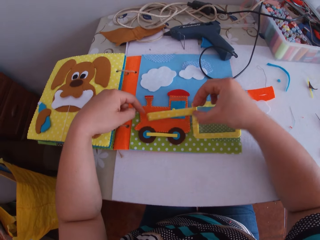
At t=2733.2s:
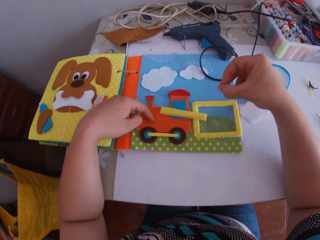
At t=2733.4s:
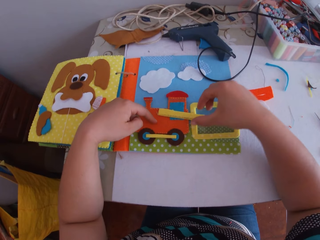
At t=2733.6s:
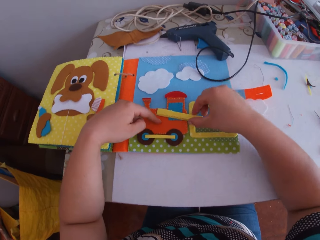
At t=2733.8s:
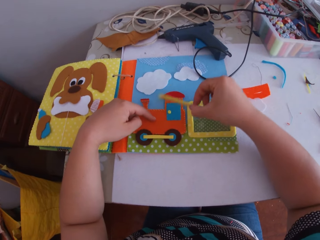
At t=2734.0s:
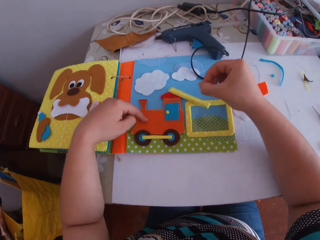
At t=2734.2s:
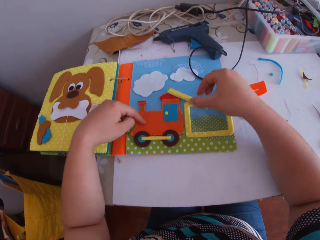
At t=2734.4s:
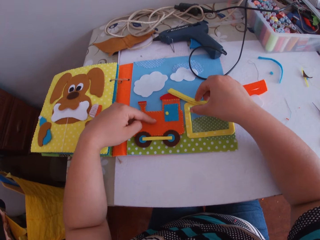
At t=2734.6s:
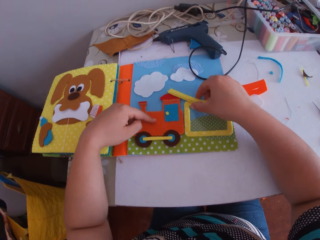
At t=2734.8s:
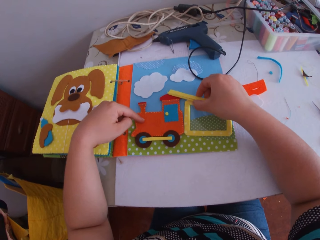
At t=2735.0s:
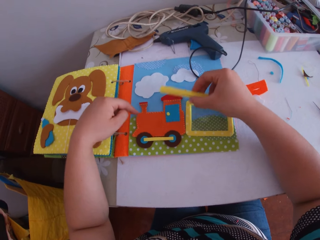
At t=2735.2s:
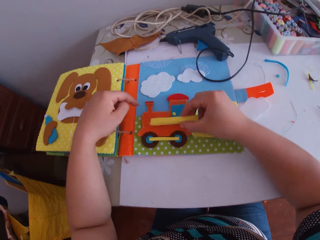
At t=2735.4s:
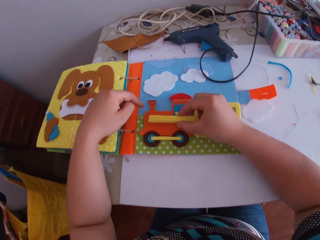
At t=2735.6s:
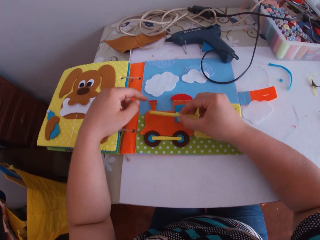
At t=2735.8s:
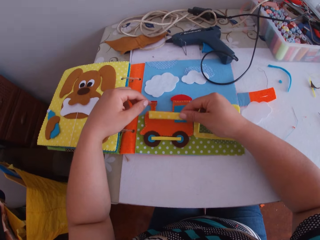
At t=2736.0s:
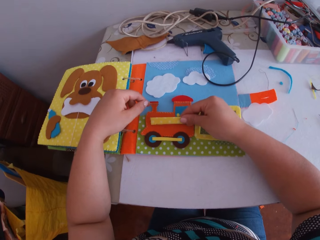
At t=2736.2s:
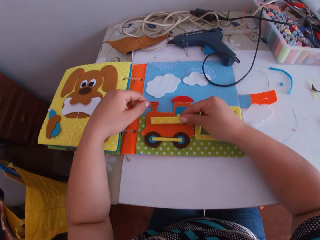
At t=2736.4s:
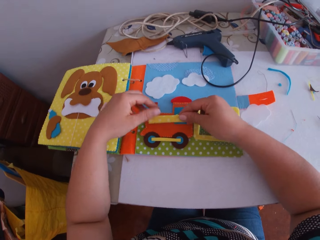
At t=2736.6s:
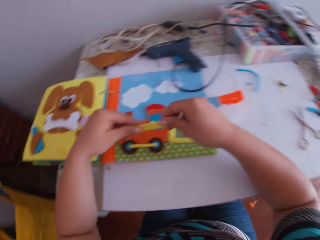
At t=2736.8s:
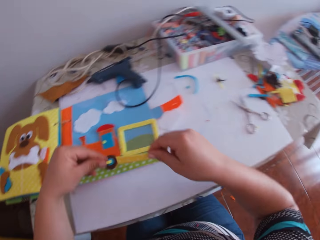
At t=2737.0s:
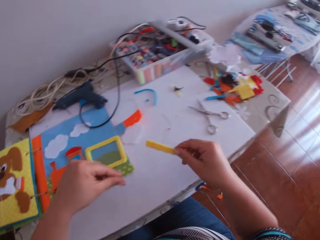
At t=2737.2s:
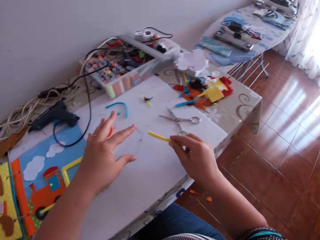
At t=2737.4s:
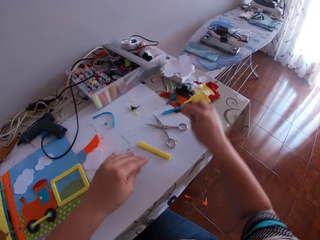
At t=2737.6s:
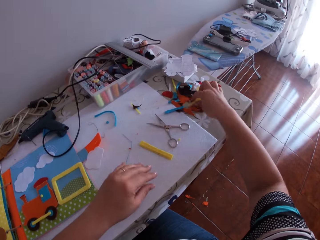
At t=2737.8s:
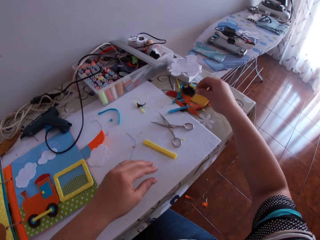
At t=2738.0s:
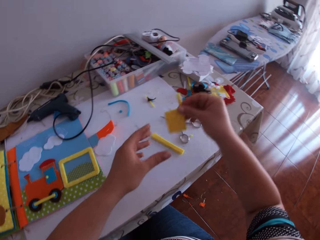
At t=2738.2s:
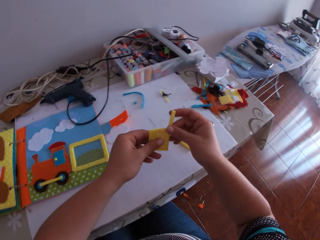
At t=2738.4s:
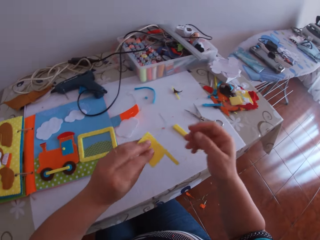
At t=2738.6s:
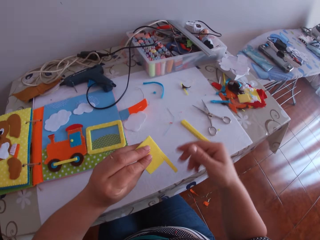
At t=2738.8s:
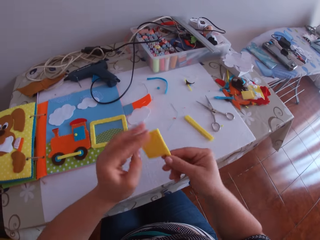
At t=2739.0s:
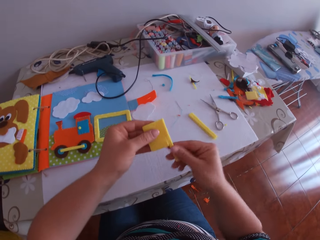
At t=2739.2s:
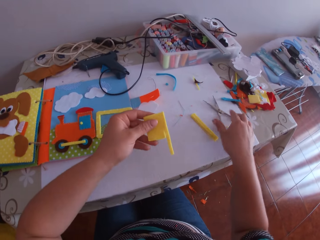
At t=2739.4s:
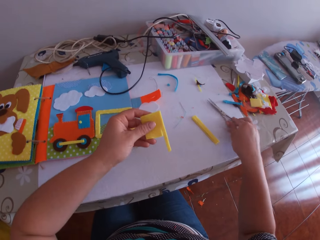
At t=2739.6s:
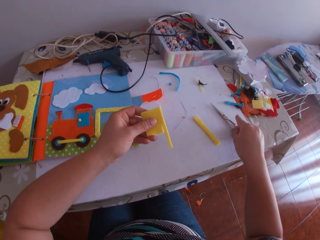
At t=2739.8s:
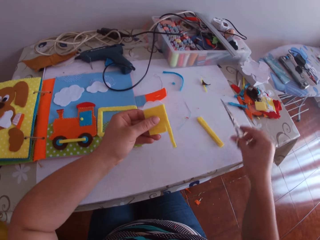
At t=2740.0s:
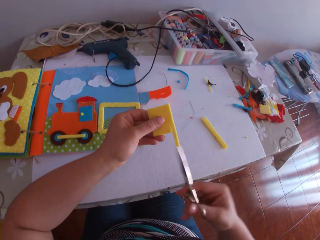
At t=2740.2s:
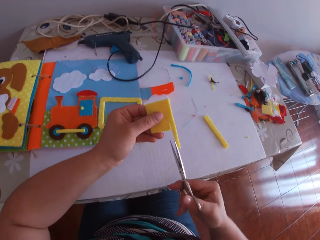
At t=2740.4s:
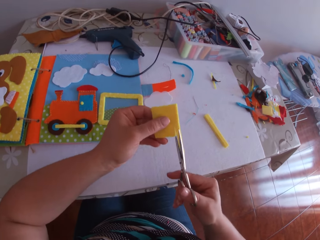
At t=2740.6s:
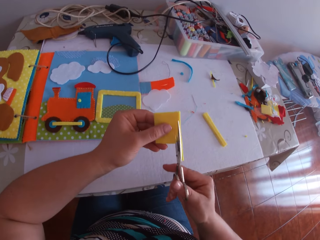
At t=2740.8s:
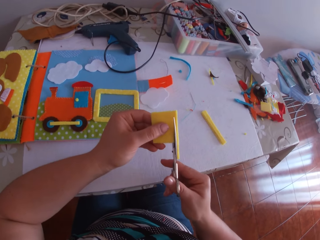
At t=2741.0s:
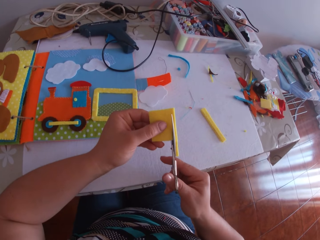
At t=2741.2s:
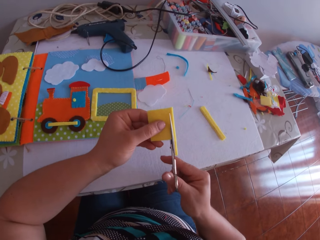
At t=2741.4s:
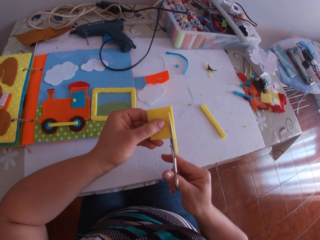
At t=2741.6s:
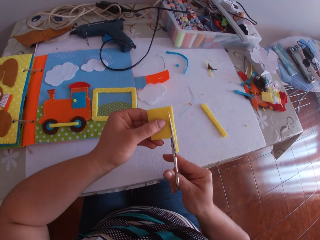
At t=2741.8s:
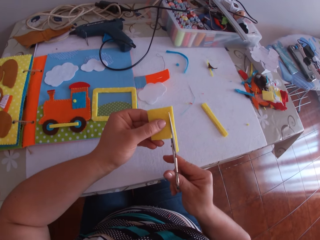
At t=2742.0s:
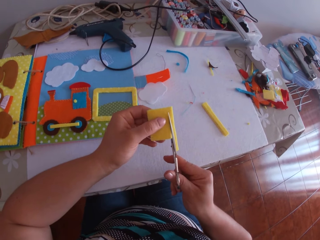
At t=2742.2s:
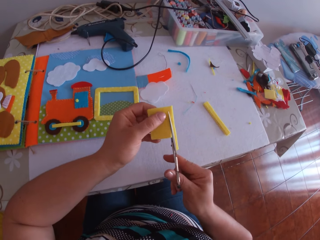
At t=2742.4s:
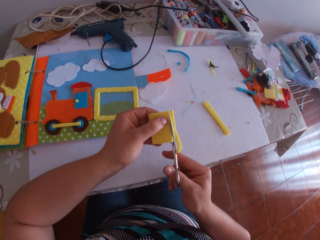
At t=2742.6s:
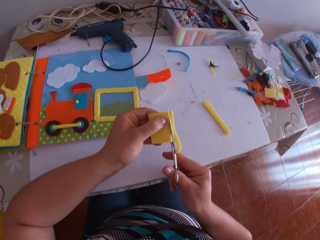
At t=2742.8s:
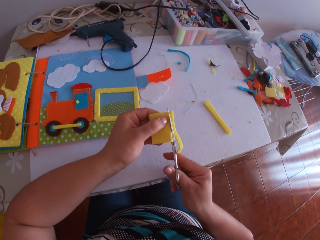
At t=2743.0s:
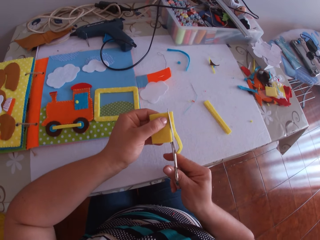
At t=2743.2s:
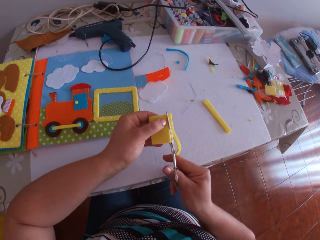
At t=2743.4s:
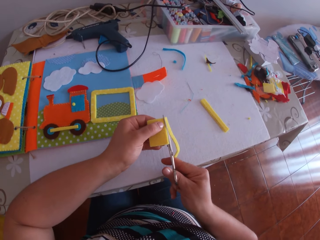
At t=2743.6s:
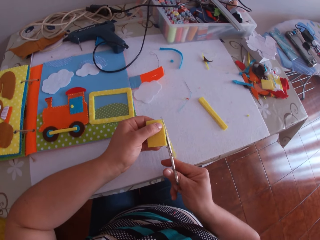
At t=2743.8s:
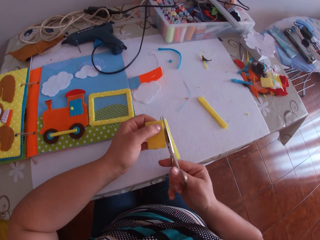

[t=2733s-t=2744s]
The camera wearer holds the yellow fabric with both hands over the book. He turns around. He places the yellow fabric on the table with his right hand. He picks up a yellow fabric from the table with his right hand. He turns the craft cloth. He transfers the yellow fabric from his right hand to his left hand. He picks up the scissors from the table with his right hand. He cuts the yellow fabric with the scissors in his right hand.

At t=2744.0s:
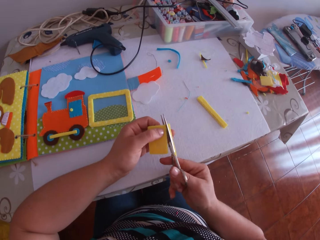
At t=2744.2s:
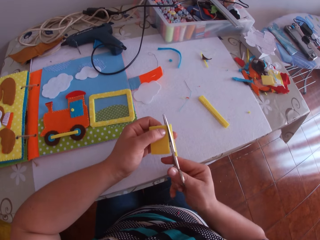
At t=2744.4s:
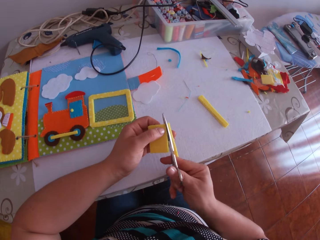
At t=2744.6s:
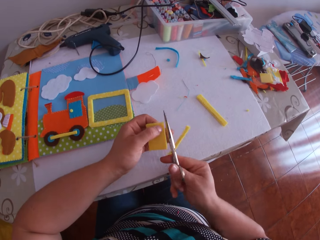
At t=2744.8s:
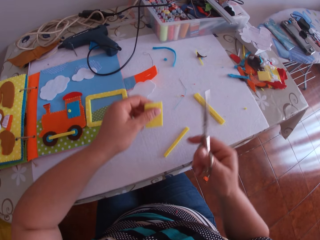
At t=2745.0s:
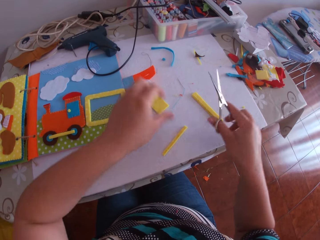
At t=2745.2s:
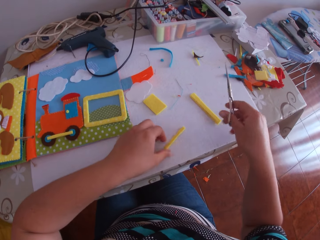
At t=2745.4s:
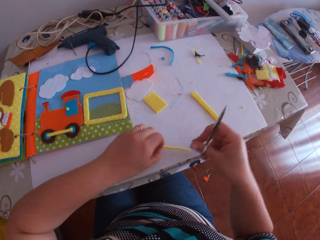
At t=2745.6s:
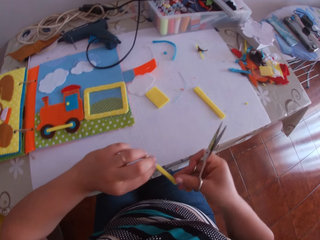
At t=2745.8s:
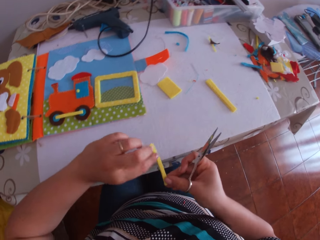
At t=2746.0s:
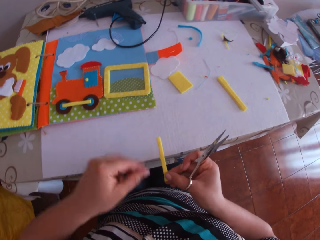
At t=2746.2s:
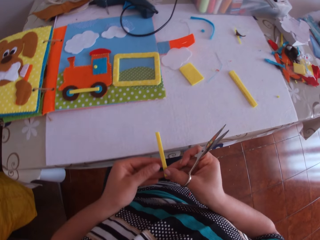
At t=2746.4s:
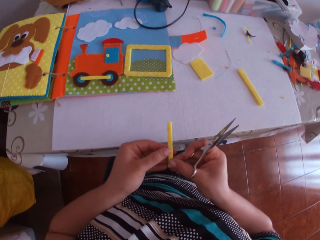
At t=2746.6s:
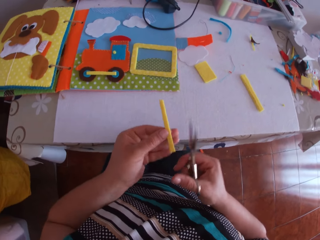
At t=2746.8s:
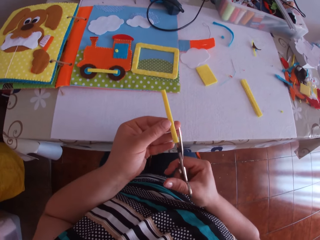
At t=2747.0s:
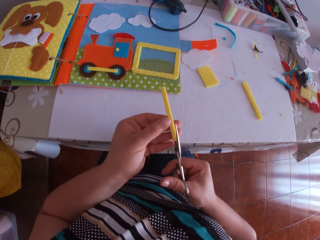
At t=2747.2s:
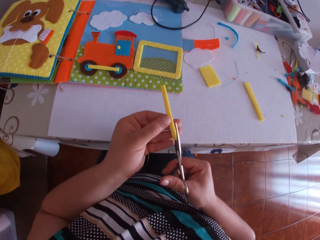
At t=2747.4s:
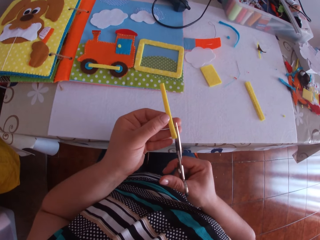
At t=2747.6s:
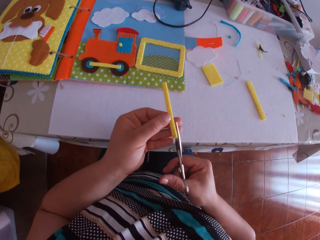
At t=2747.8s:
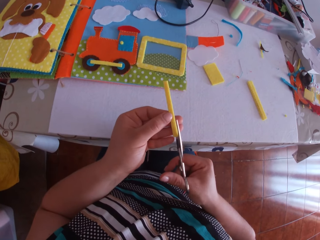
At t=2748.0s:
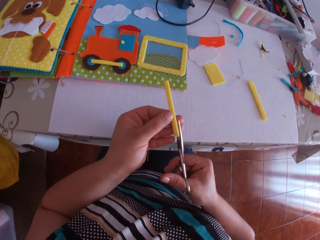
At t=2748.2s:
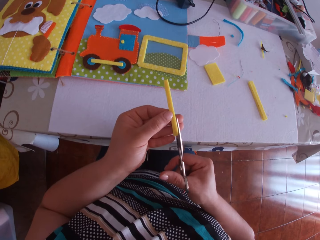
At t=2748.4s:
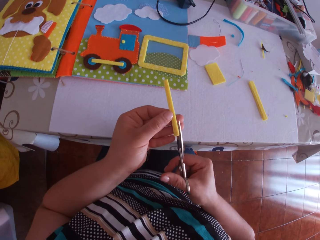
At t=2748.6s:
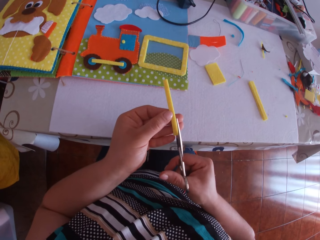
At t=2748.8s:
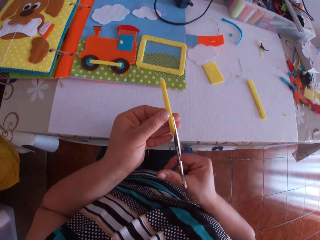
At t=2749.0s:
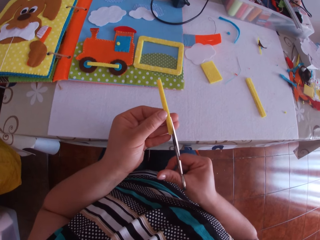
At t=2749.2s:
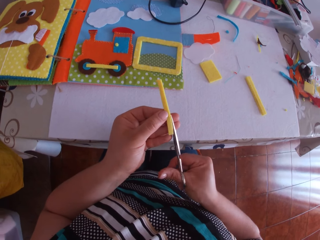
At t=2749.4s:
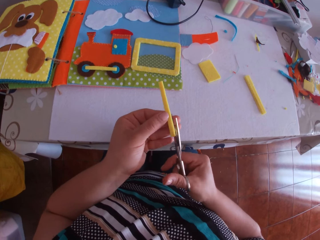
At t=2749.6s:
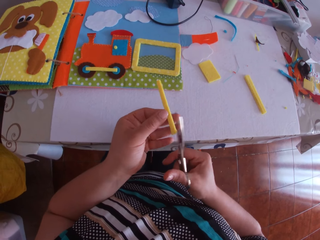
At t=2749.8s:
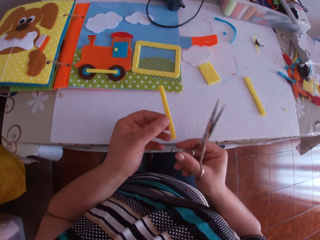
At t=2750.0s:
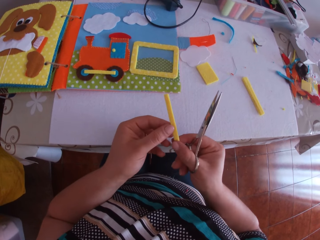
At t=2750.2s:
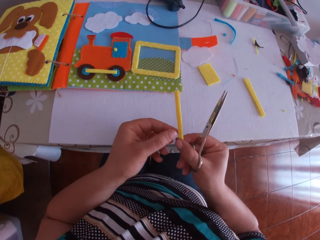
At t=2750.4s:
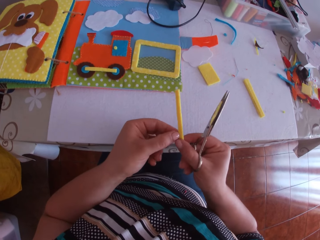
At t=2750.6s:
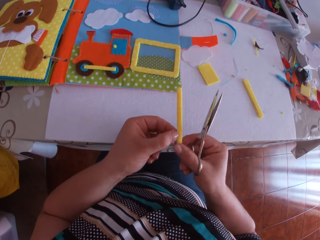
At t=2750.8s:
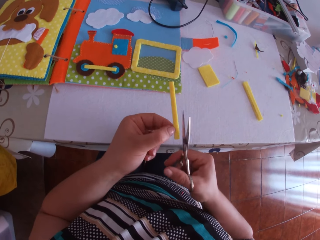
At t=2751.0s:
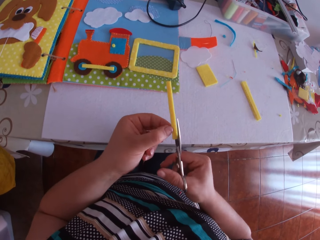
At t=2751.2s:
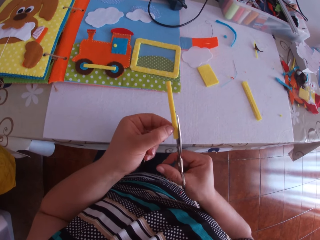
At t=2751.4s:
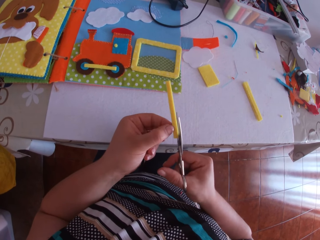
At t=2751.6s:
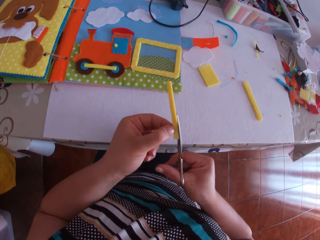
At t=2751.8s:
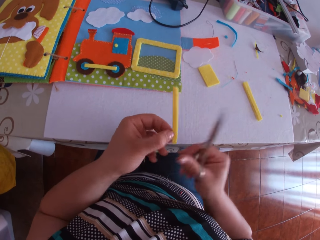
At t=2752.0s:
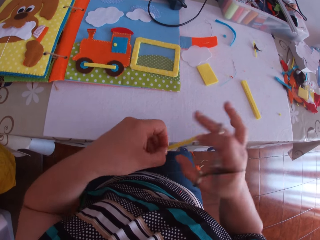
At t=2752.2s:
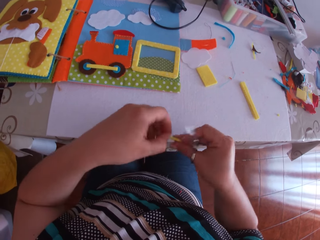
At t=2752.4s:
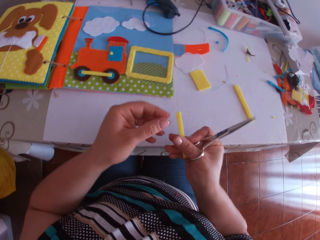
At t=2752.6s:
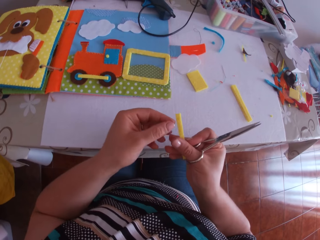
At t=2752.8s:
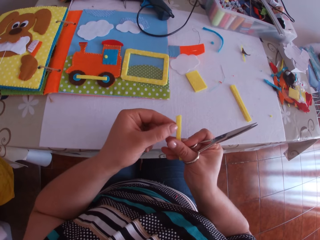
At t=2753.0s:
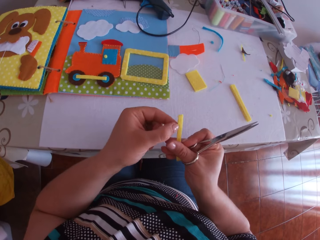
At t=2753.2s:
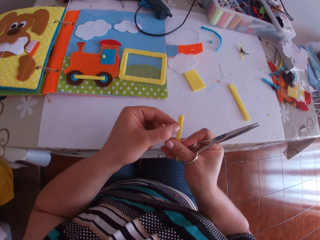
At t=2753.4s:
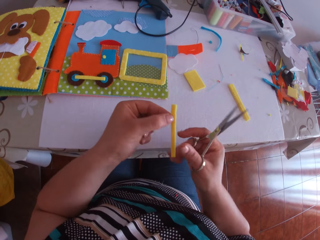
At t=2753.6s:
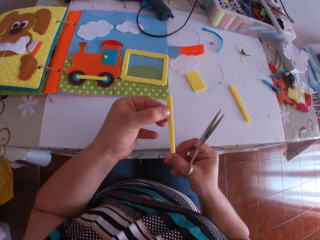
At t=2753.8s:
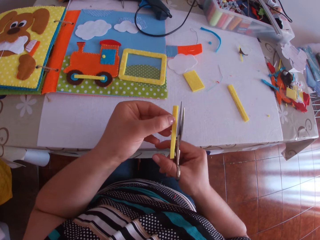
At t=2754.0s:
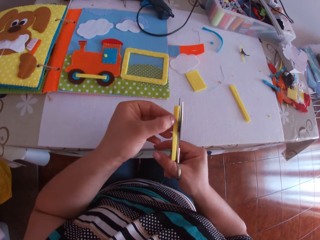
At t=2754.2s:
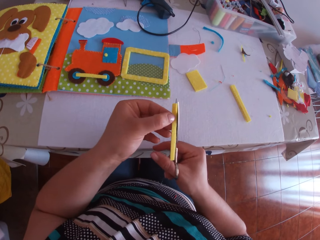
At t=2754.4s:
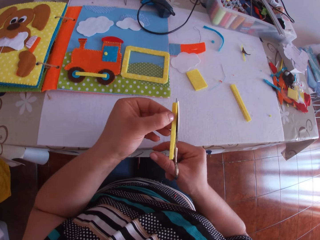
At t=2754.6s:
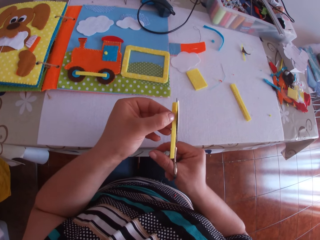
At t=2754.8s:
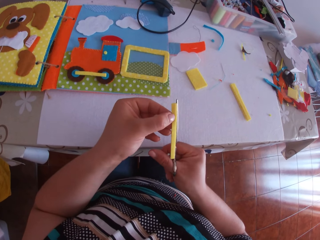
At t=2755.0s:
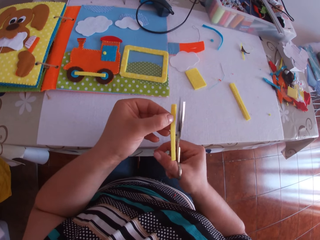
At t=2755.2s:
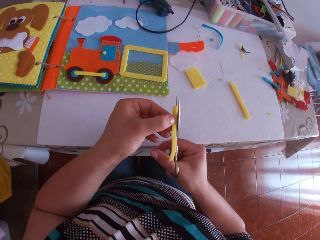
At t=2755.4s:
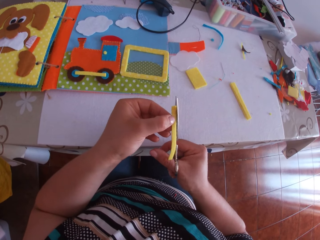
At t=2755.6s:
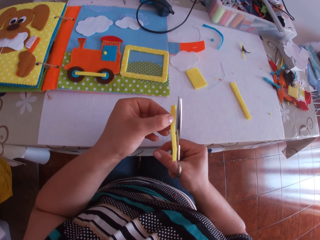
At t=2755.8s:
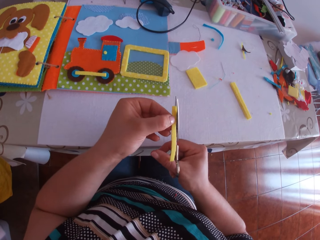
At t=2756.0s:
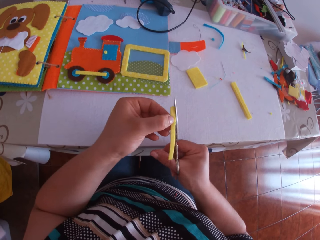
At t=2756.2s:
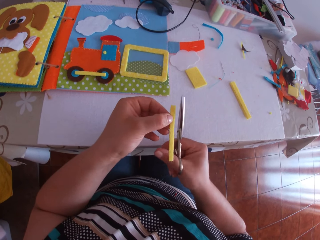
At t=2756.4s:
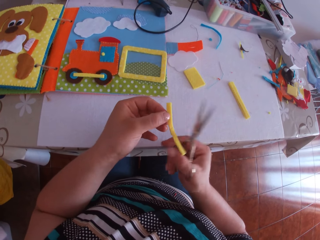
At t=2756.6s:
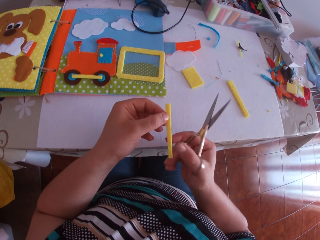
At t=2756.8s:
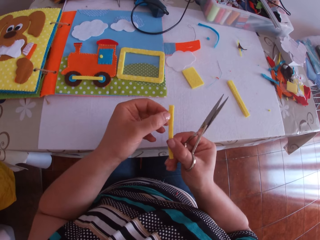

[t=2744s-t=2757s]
The camera wearer drops a craft cloth on the table. He picks up the cut yellow fabric from the table with his left hand. He looks at the craft cloth. He trims the yellow fabric with the scissors in his right hand. He holds the craft cloth. He trims the yellow fabric with the scissors in his right hand. He turns the craft cloth. He adjusts the yellow fabric with both hands. He holds the yellow fabric in his left hand. He trims the yellow fabric with the scissors in his right hand.
